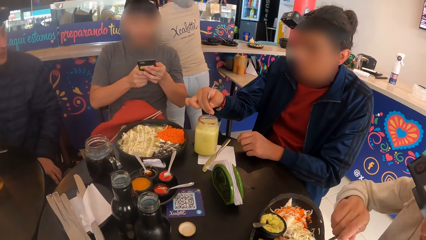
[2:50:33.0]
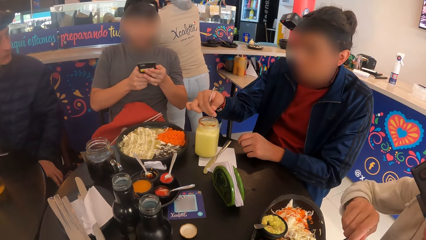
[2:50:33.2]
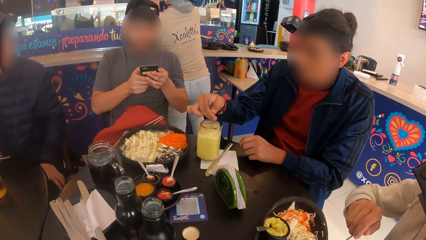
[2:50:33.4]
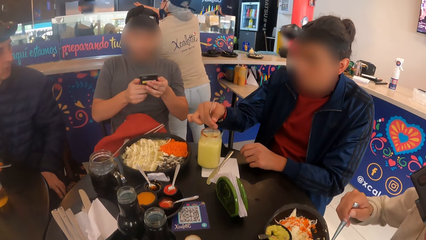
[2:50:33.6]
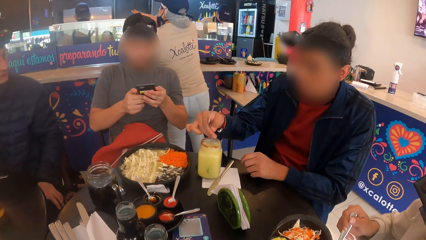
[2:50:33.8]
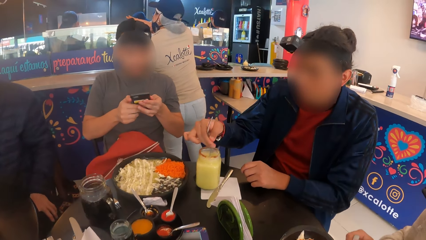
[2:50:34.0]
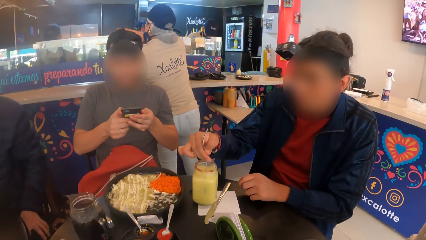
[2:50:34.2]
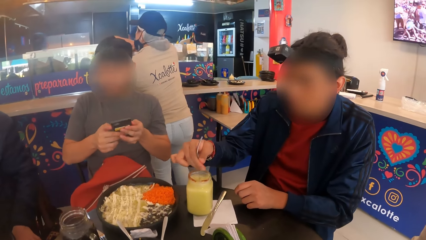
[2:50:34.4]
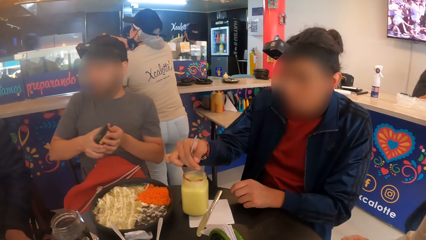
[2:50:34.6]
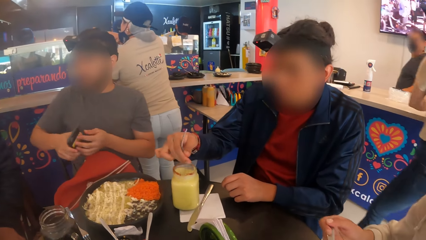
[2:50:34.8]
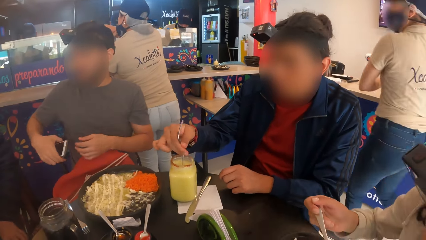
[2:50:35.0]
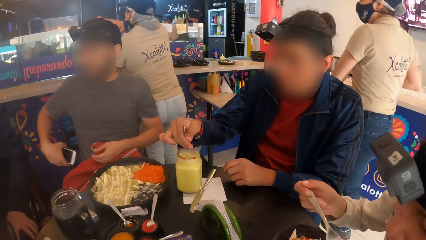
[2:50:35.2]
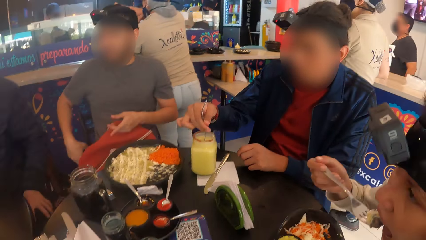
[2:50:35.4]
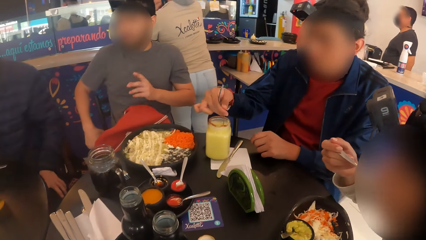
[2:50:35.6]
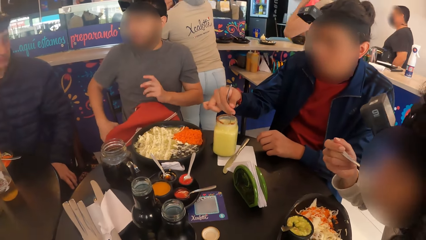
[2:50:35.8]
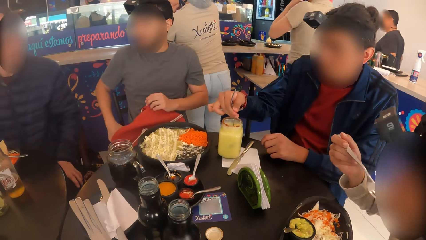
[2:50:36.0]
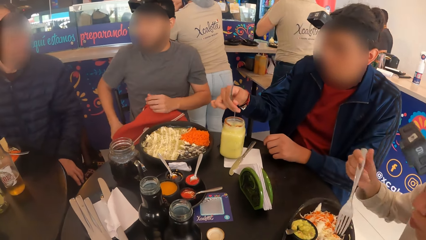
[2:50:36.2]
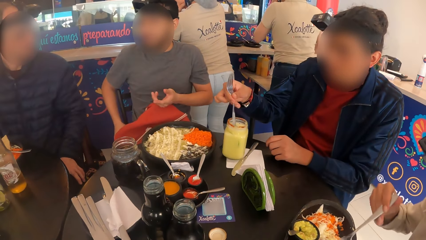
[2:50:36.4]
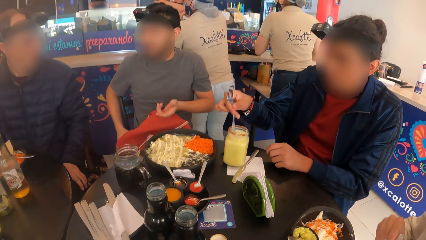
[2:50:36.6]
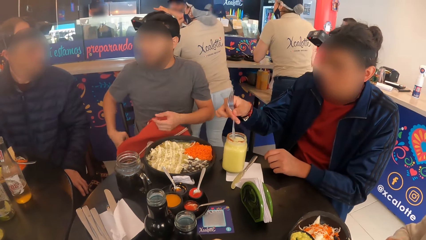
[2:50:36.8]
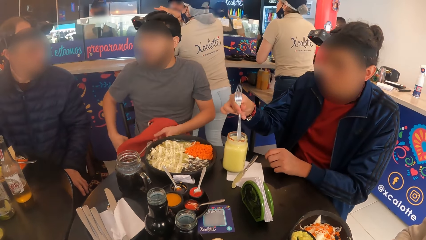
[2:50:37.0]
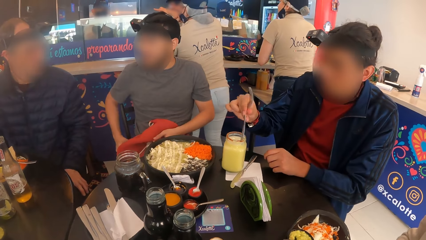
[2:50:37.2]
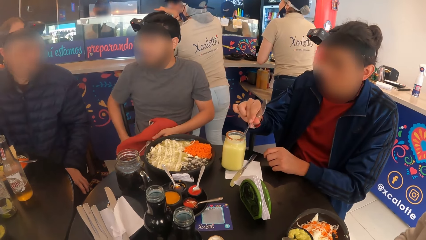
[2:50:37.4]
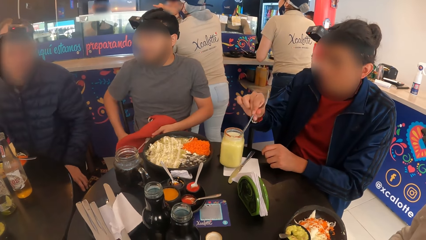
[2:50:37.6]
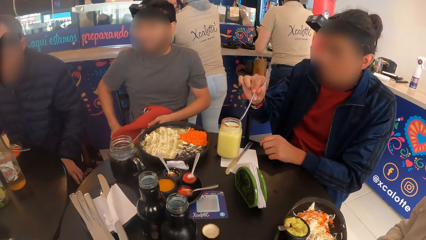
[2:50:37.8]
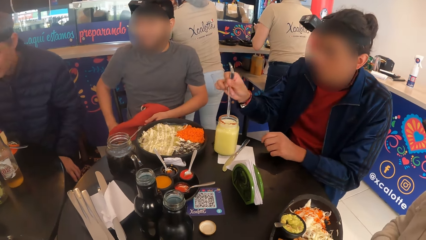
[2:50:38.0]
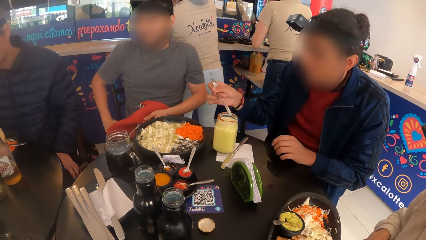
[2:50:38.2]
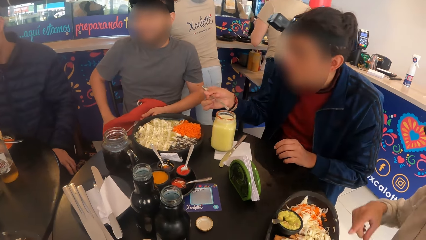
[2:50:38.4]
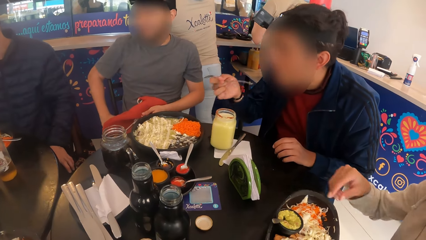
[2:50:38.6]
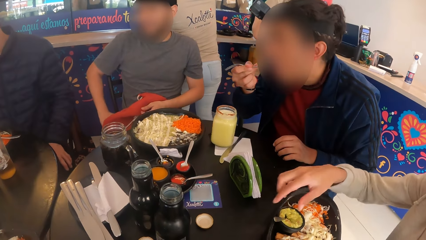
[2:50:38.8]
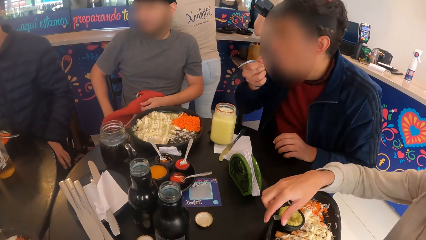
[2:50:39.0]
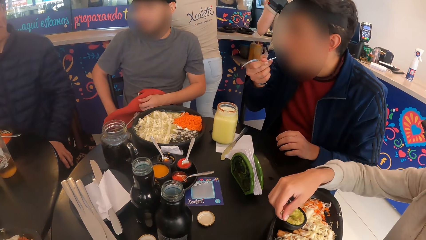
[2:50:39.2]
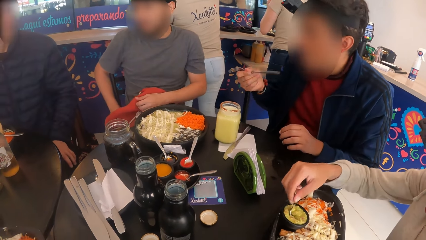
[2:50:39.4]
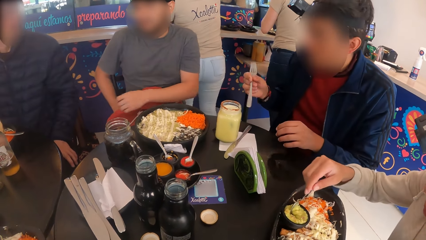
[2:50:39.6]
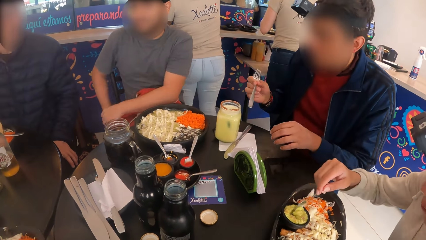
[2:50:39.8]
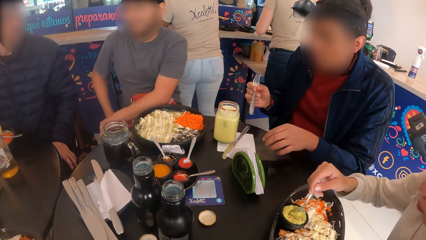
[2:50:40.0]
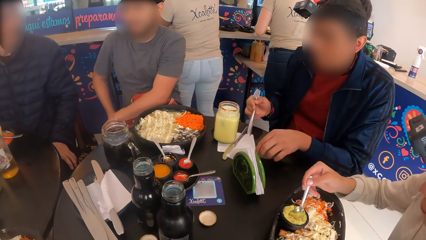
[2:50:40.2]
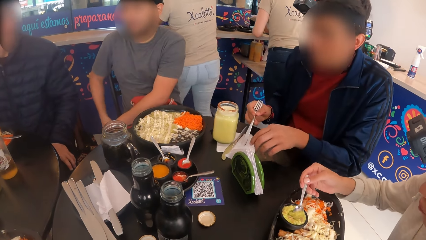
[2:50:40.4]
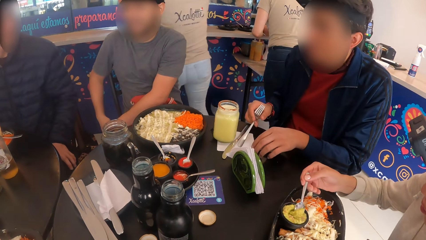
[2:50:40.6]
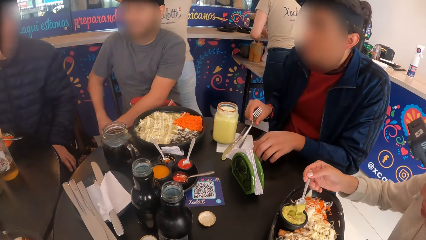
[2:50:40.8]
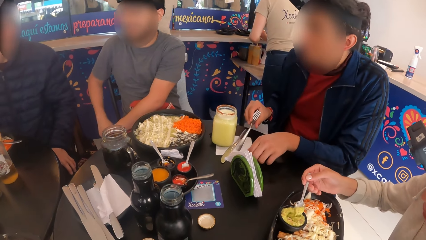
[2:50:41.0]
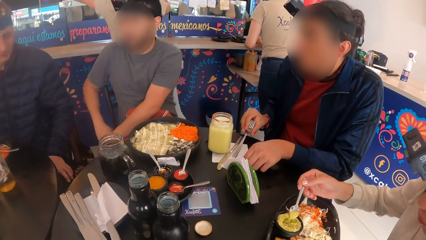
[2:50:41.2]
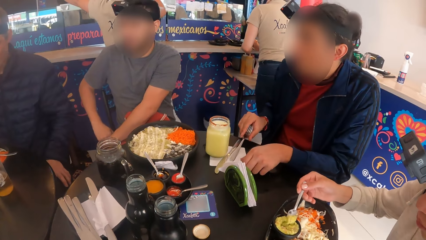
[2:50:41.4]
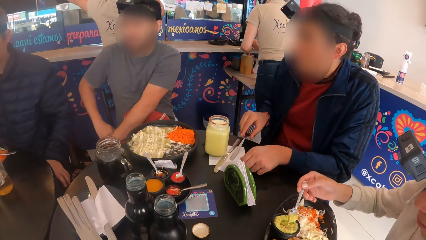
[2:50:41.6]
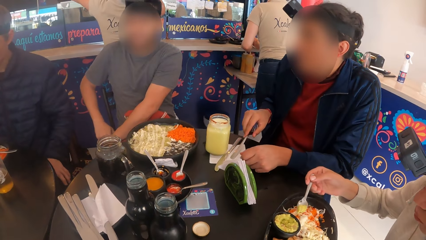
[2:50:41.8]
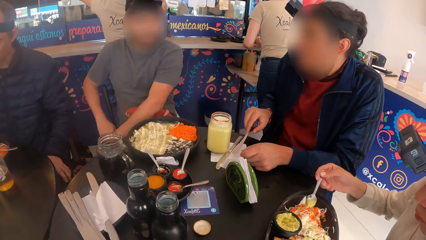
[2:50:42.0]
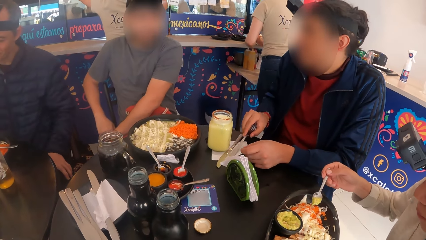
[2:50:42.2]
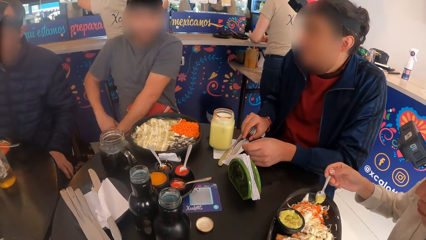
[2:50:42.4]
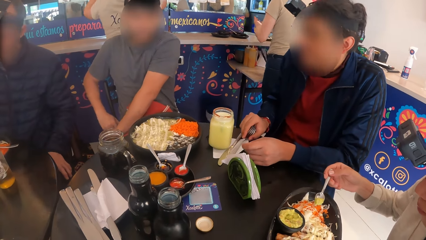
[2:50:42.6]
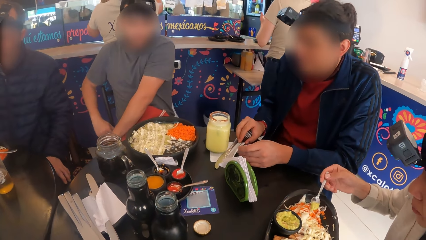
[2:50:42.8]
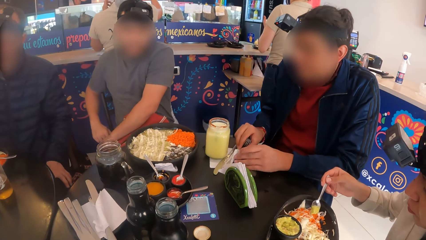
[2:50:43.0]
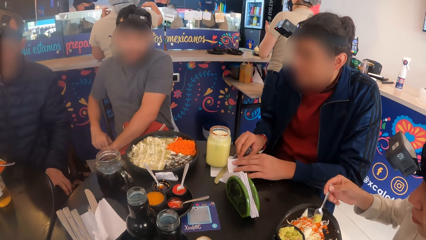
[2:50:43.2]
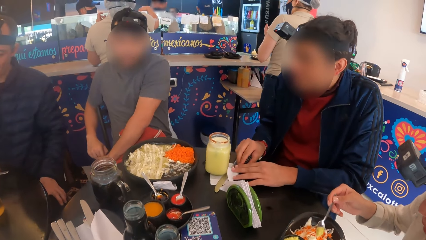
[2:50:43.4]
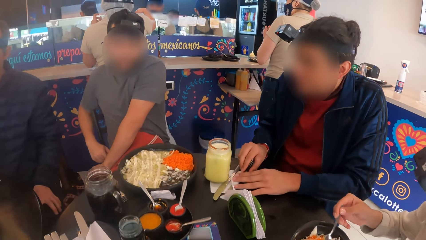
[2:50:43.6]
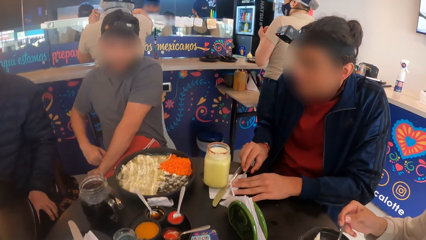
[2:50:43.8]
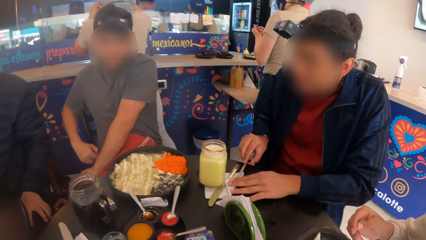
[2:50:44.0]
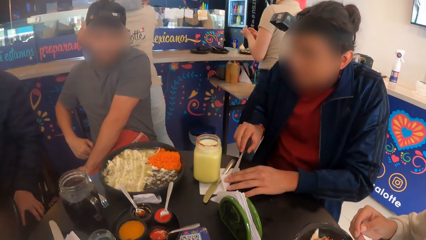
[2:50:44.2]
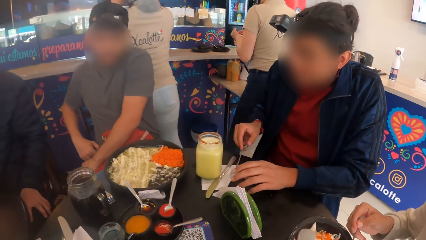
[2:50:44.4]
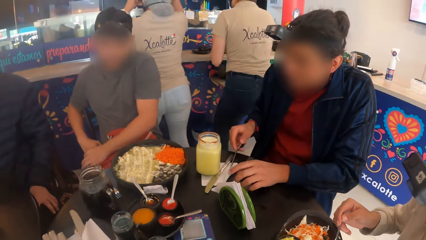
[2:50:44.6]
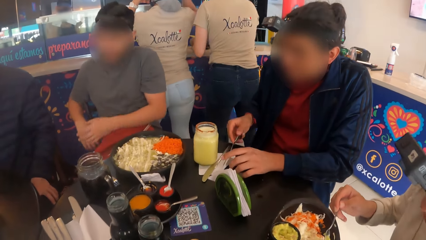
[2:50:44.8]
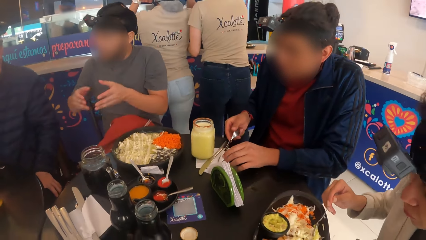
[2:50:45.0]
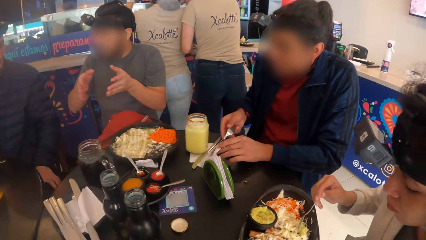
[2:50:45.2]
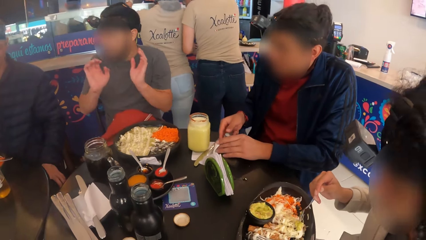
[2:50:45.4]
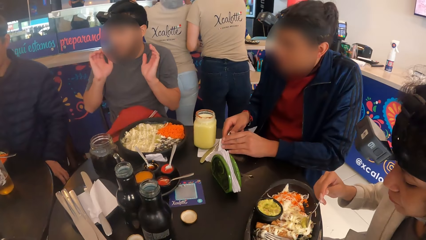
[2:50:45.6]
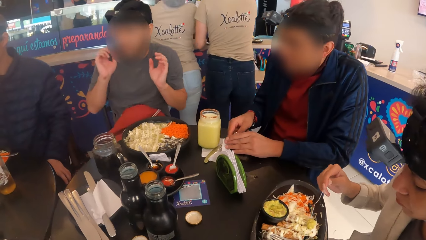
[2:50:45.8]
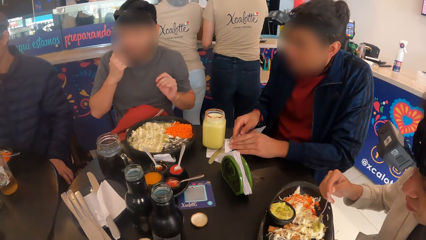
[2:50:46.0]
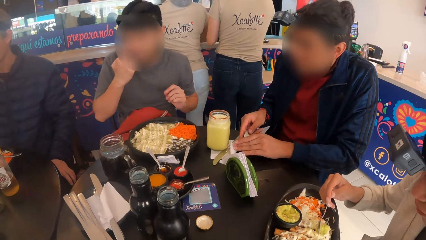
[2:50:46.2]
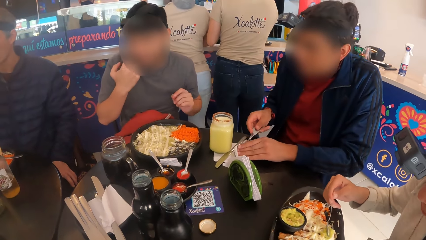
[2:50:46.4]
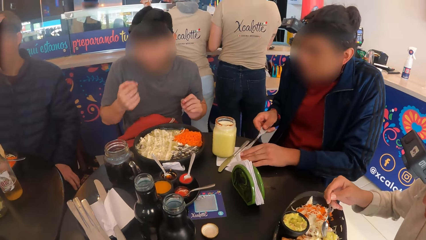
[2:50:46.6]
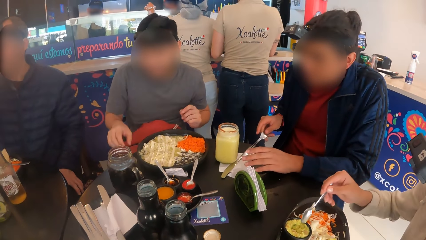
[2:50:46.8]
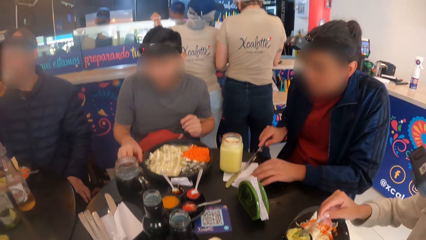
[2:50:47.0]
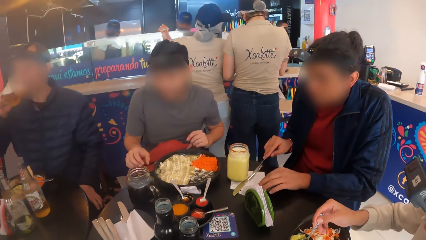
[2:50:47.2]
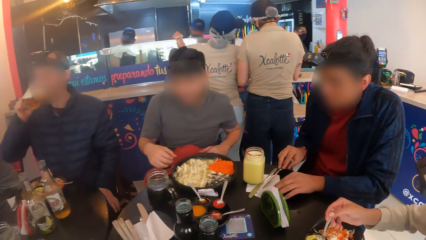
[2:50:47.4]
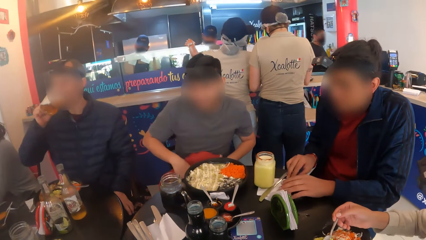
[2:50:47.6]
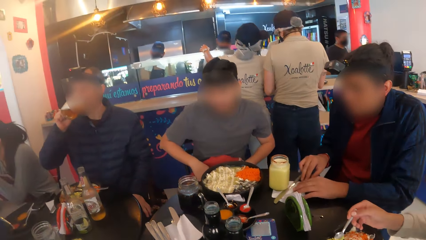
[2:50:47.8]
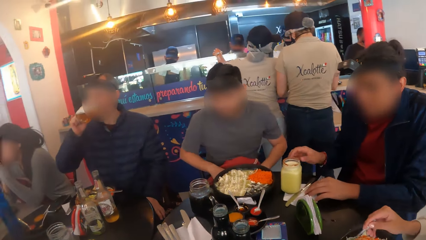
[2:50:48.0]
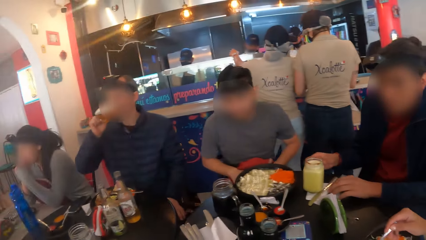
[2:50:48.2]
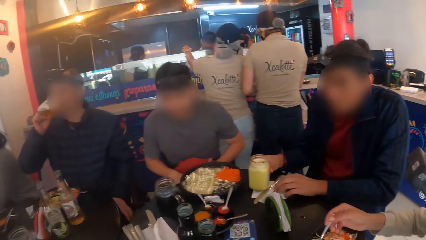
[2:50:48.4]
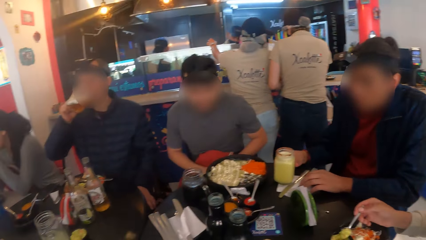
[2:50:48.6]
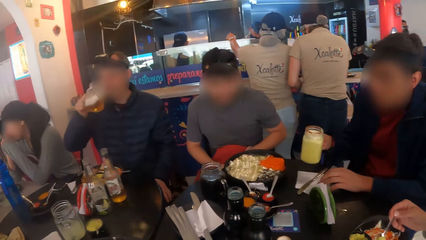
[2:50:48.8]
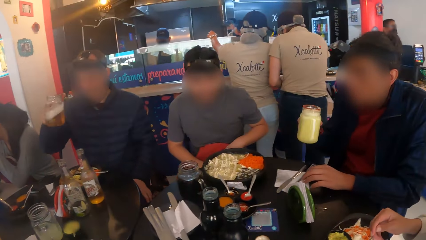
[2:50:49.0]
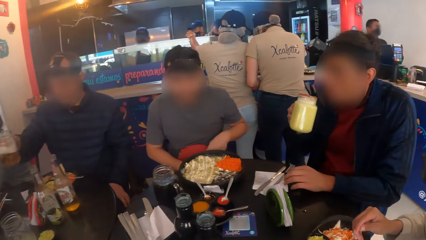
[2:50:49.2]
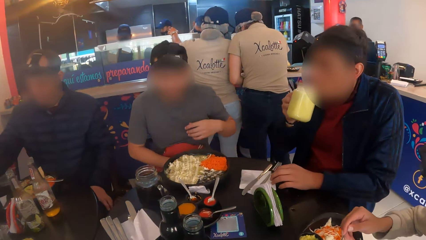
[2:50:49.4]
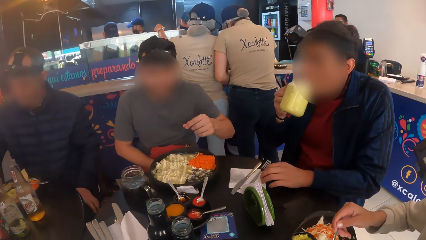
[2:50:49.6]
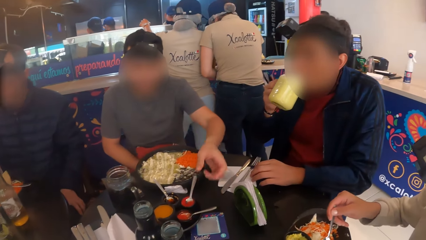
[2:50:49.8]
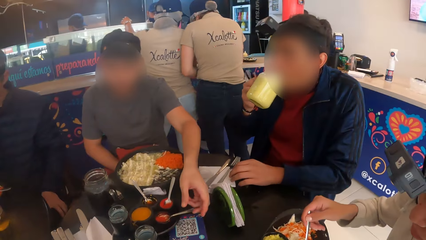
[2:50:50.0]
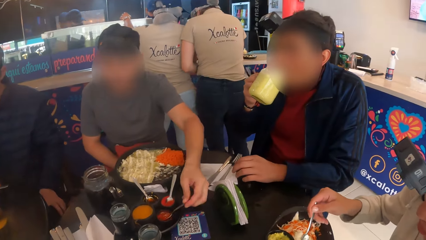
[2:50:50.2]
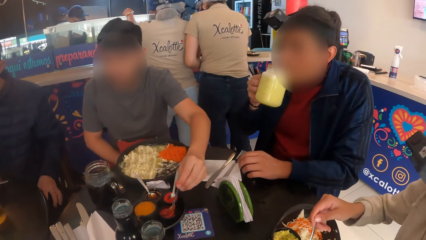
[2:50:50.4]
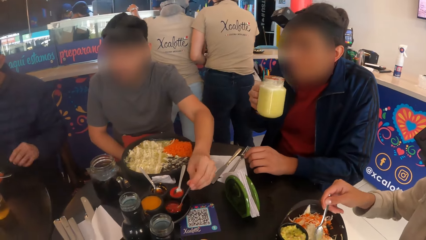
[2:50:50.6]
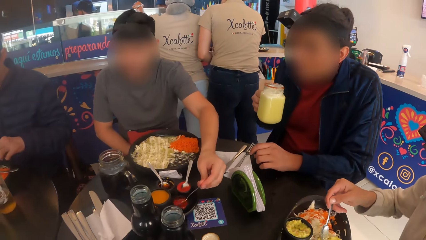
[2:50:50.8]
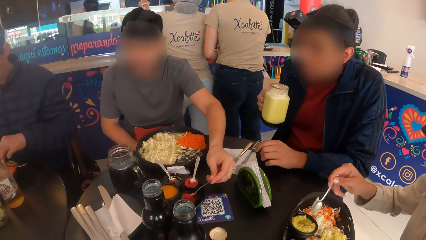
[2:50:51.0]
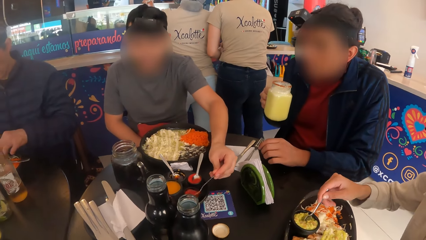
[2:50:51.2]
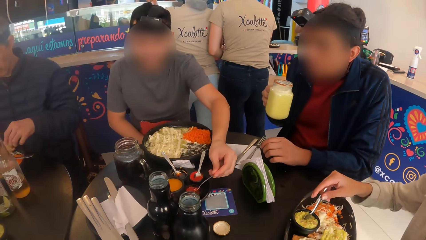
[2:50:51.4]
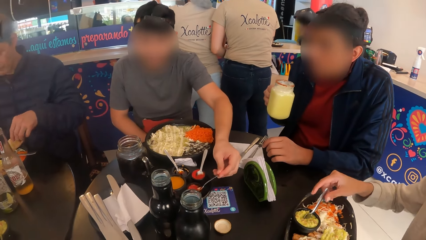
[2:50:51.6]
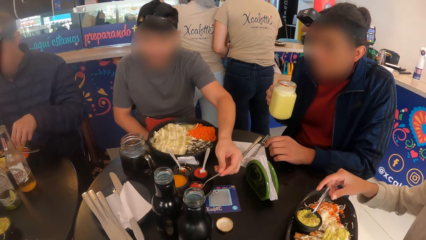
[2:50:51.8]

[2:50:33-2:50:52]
A man puts the phone in his right hand in his pant pocket. A woman puts the fork of salad in her mouth with her right hand. The man gesticulates with his left hand. Another man puts the fork from the jar of juice in front of him on the table in his mouth with his right hand. The woman picks a spoon from a sauce mug in front of her on the table with her right hand. The second man places the fork in his right hand on the table and cleans the fork in his right hand with the serviette on the table with his left hand. The first man gesticulates with both hands. The second man drops the fork in his right hand on the serviette on the table. A third man drinks from the jar of juice in his right hand. The first man searches a bag on his lap with both hands. The second man carries the jar of juice from the table with his right hand. The third man places the jar of juice in his right hand on the table. The second man drinks from the jar of juice in his right hand. The camera wearer looks around. The first man scoops some sauce with a spoon from a container on the table with his left hand.
